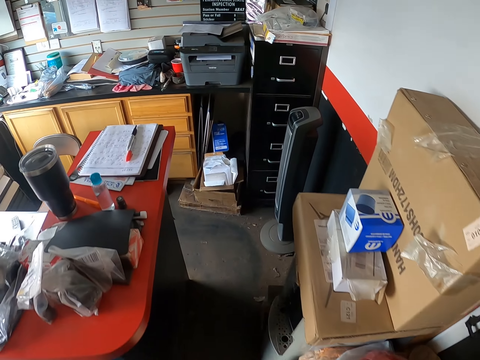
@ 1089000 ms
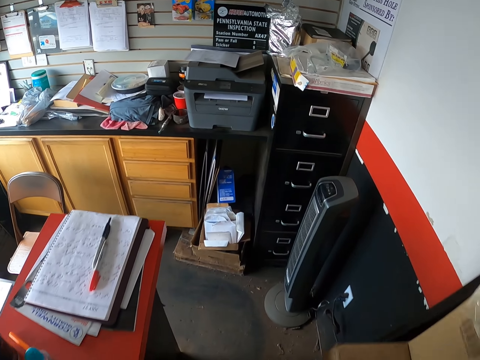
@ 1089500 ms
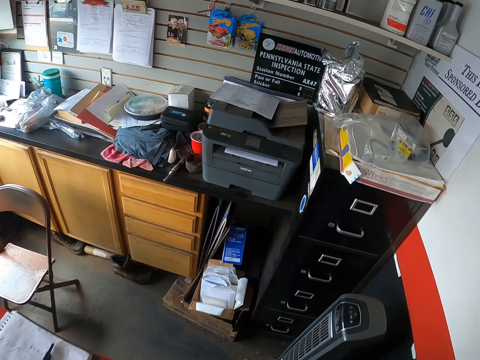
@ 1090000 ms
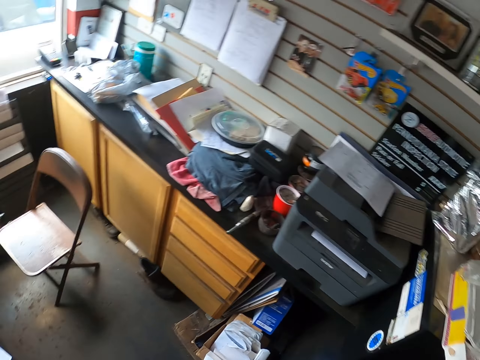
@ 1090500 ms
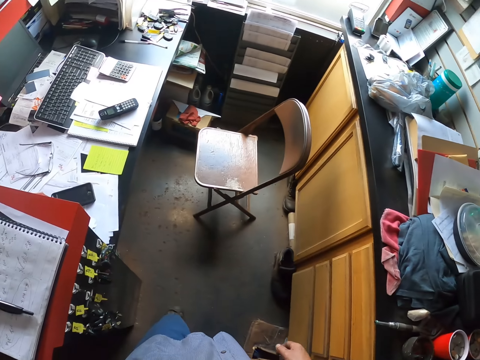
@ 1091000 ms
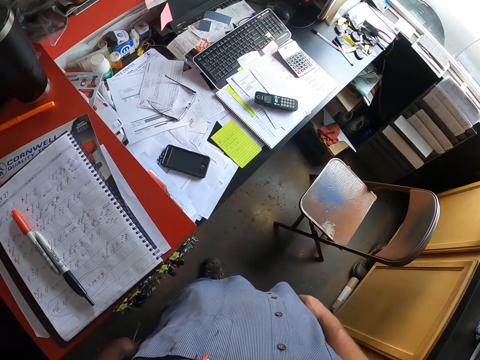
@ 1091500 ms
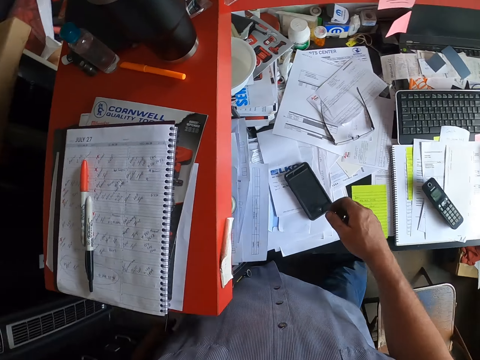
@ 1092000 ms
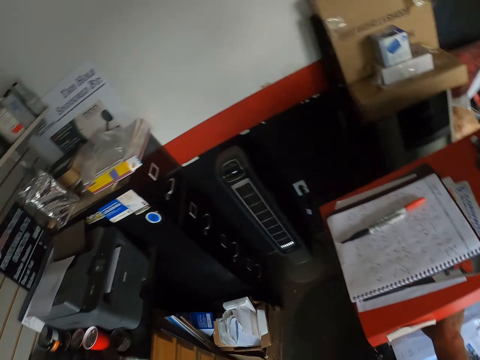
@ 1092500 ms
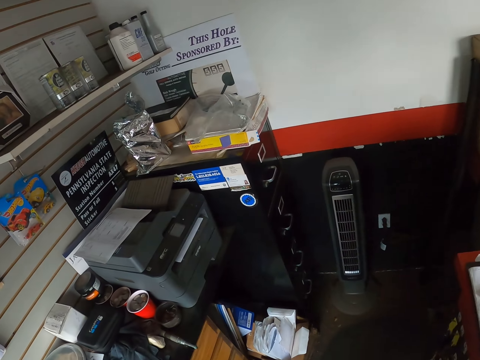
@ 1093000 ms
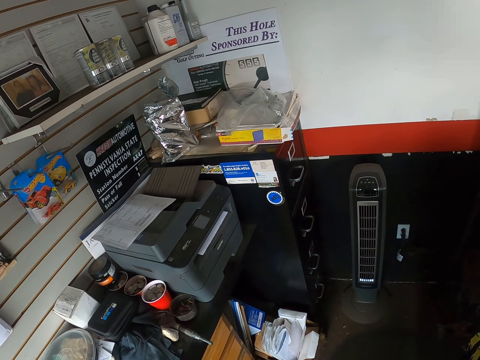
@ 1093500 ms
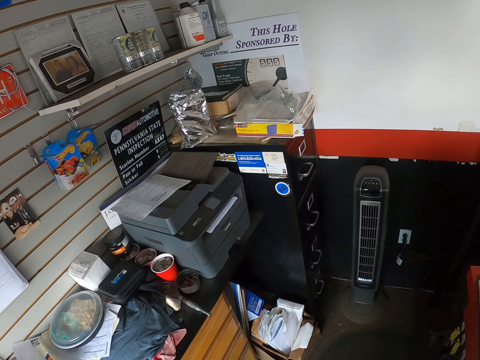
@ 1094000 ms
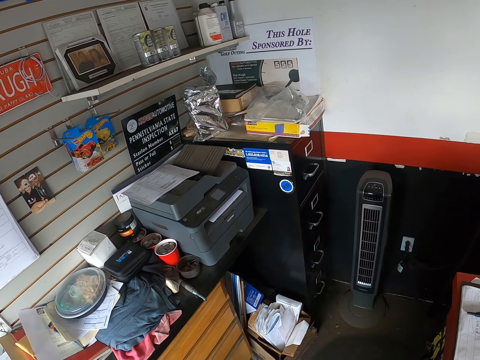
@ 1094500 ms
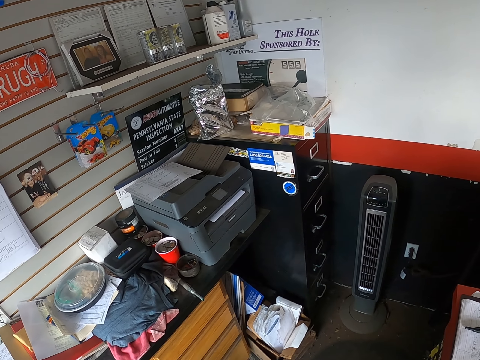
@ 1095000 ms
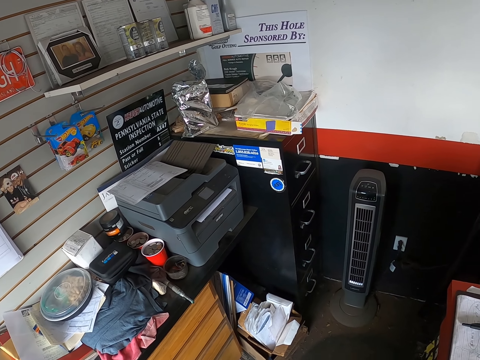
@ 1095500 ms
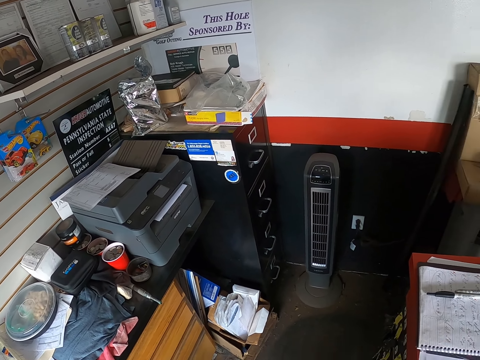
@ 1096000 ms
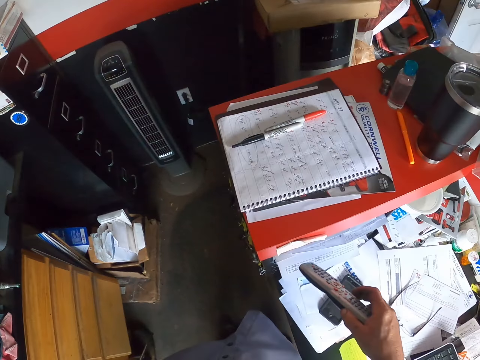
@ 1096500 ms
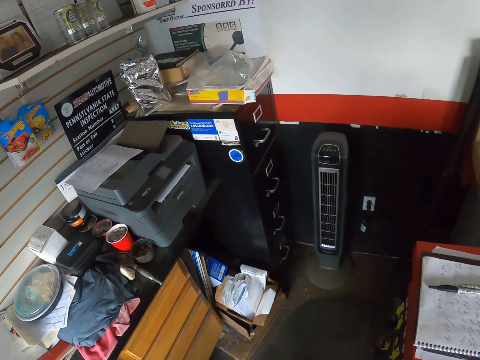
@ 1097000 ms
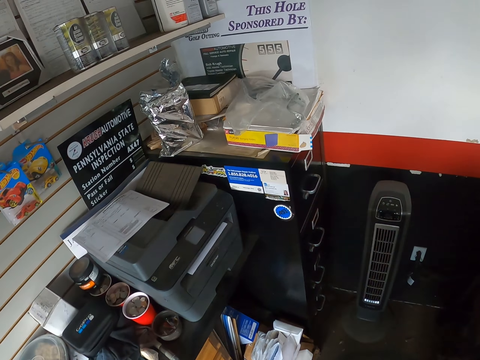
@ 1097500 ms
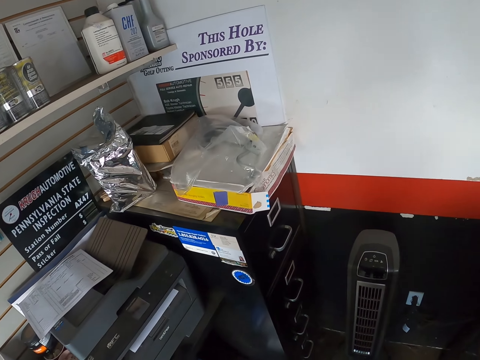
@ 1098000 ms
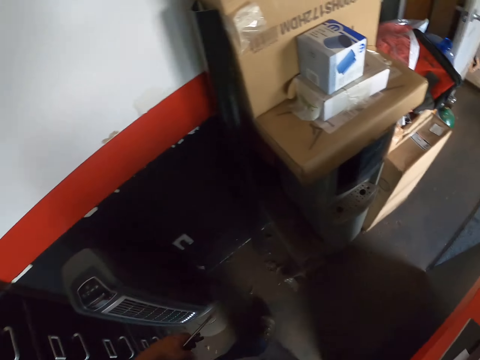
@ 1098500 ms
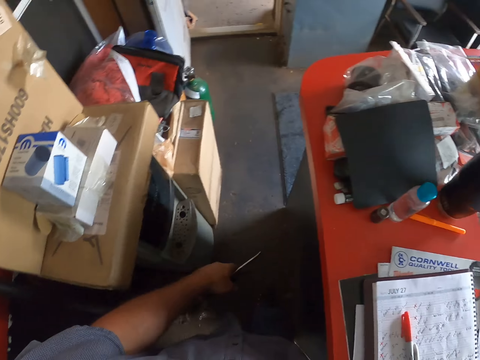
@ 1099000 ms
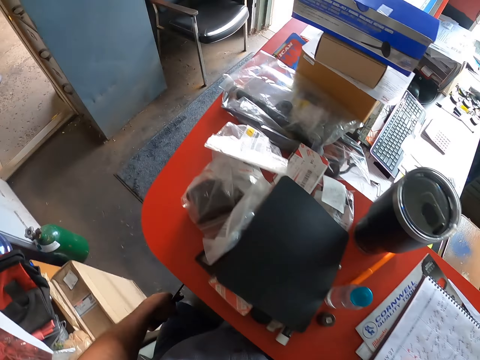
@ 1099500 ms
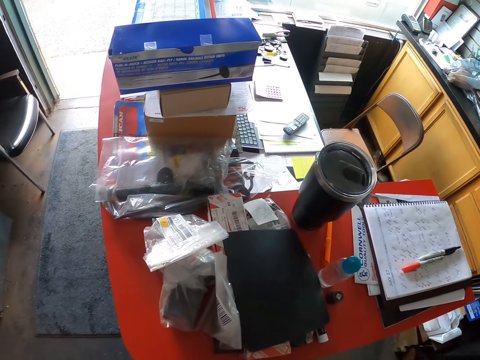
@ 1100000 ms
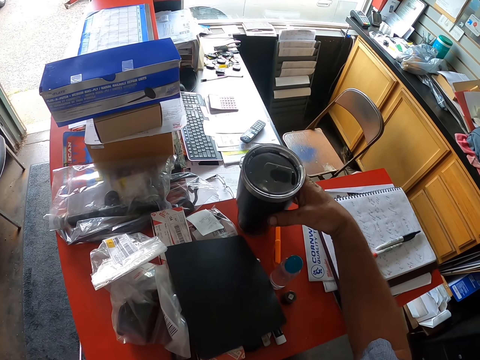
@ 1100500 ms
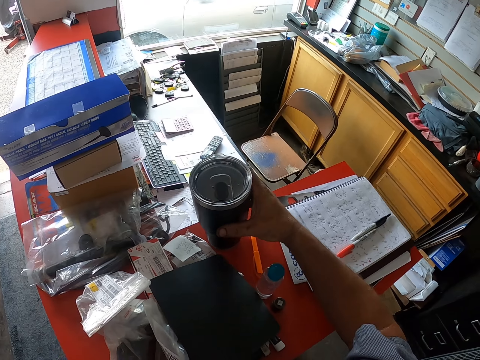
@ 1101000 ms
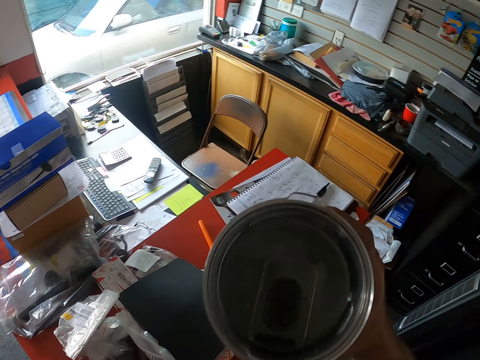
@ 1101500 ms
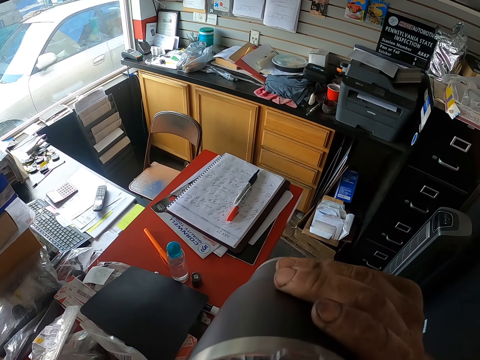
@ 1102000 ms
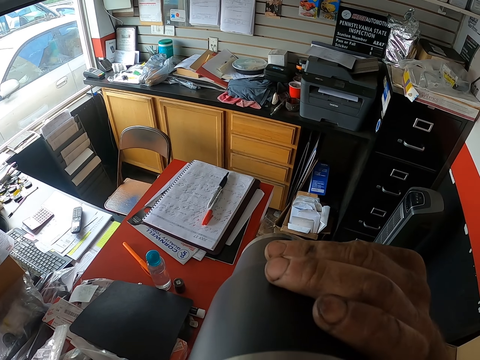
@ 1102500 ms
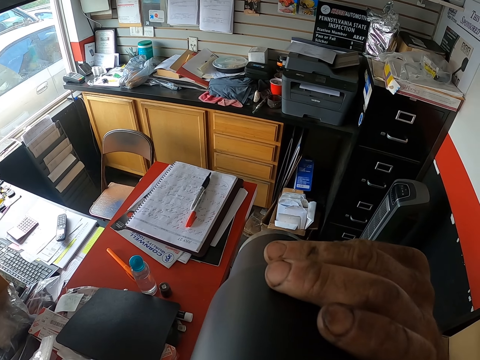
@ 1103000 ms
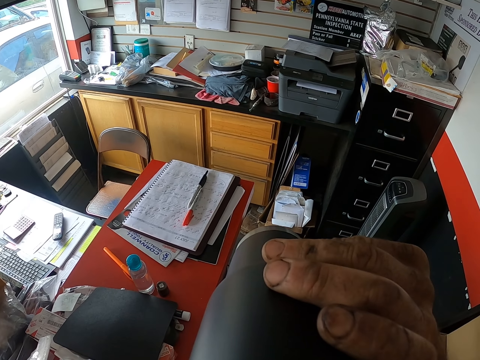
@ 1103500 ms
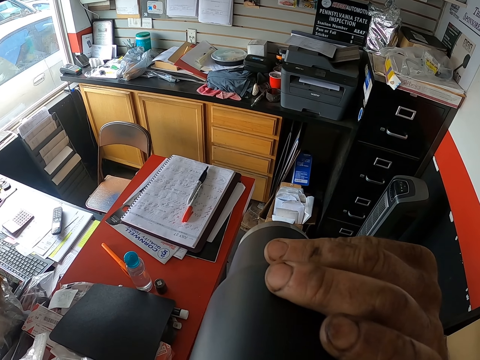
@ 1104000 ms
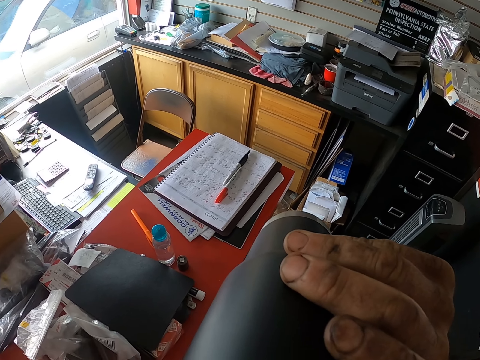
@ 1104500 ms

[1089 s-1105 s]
The camera wearer turns in a room. They touch a travel coffee mug on the table. They take a flask. They drink something. They drop the travel coffee mug on the table.

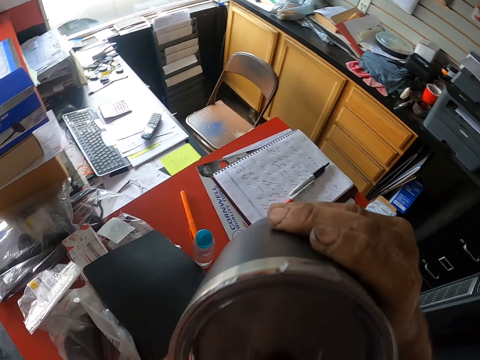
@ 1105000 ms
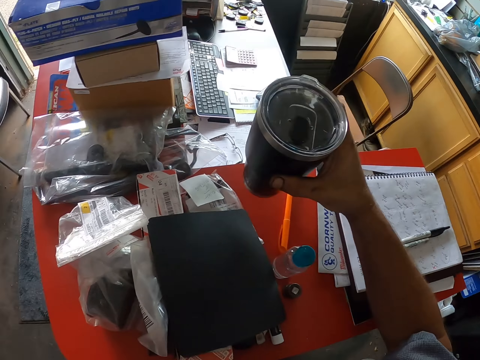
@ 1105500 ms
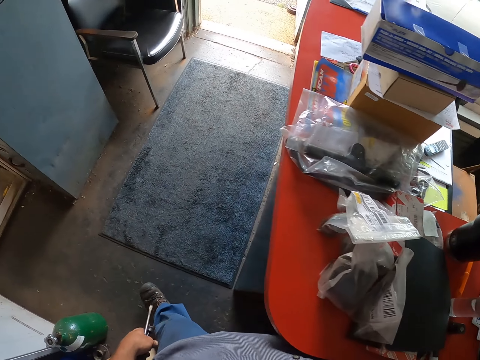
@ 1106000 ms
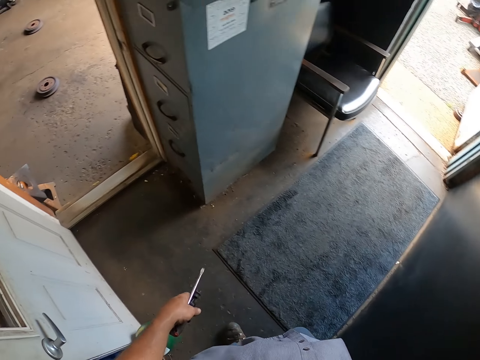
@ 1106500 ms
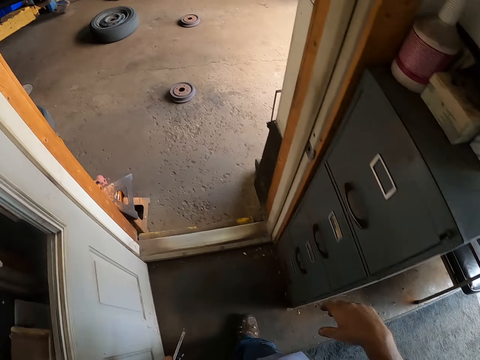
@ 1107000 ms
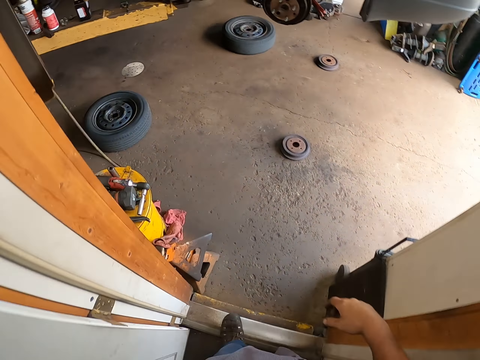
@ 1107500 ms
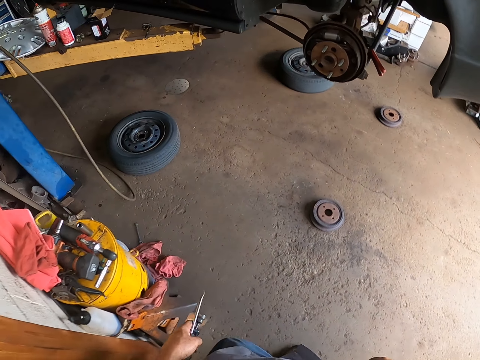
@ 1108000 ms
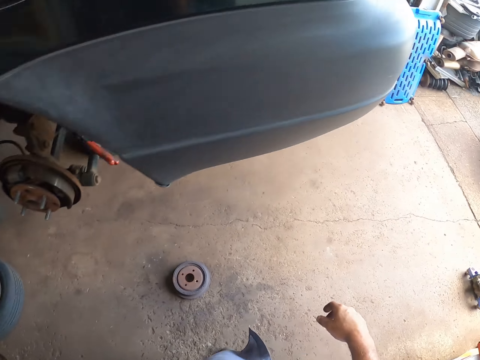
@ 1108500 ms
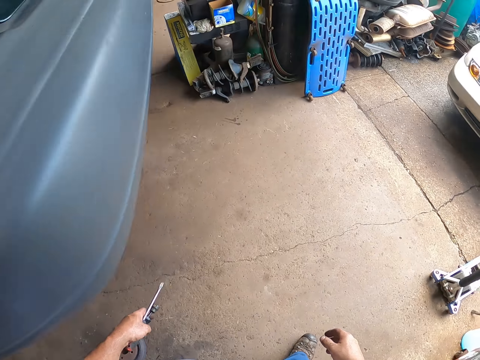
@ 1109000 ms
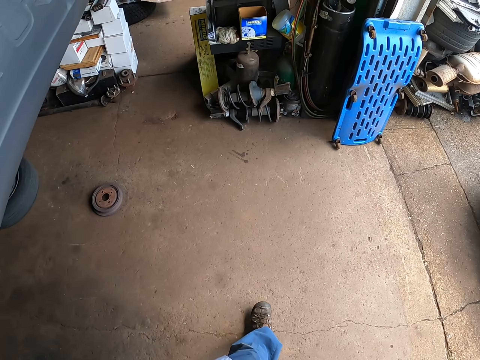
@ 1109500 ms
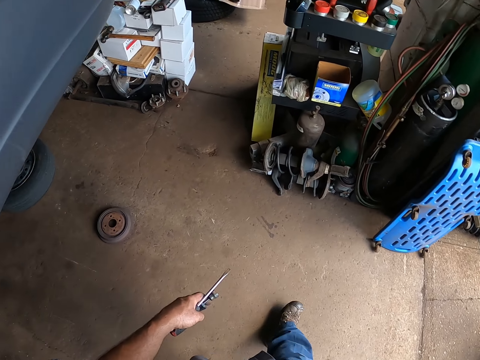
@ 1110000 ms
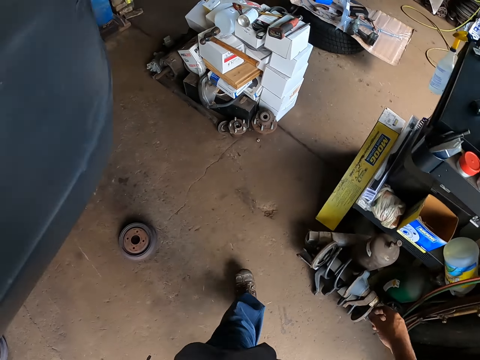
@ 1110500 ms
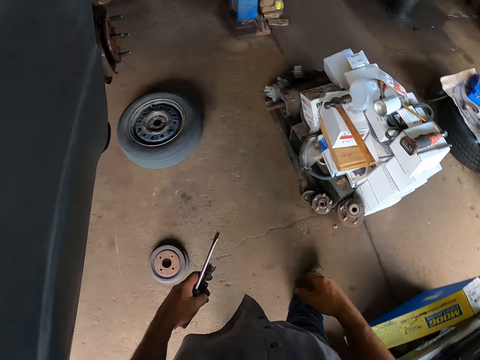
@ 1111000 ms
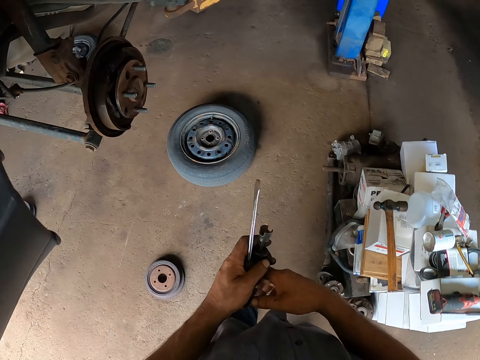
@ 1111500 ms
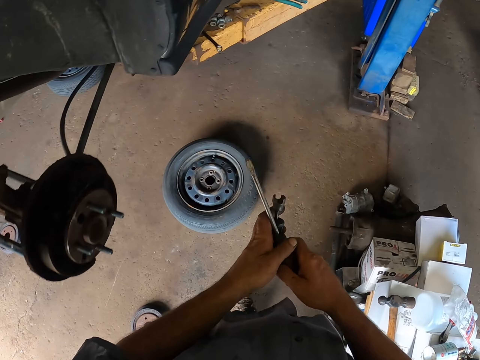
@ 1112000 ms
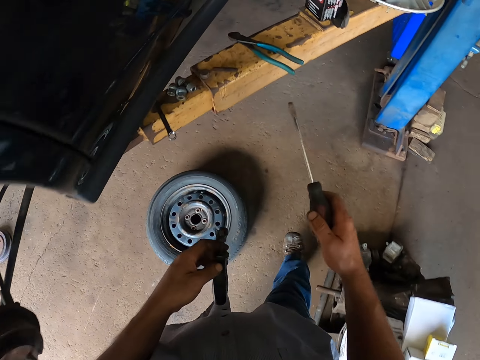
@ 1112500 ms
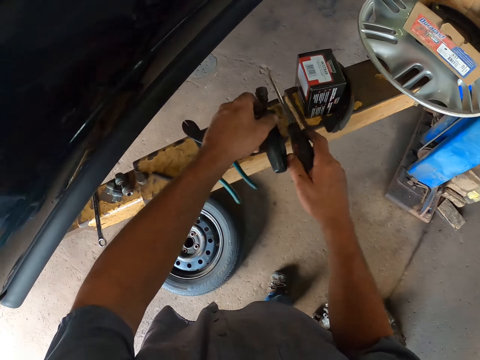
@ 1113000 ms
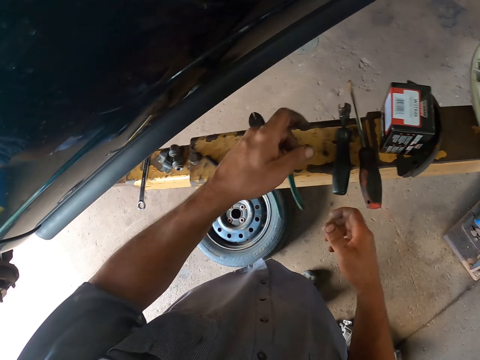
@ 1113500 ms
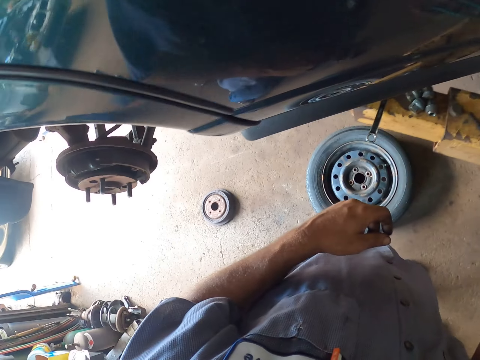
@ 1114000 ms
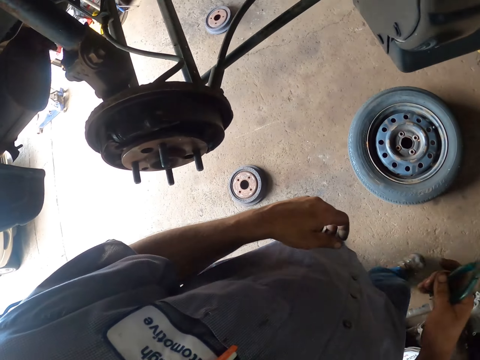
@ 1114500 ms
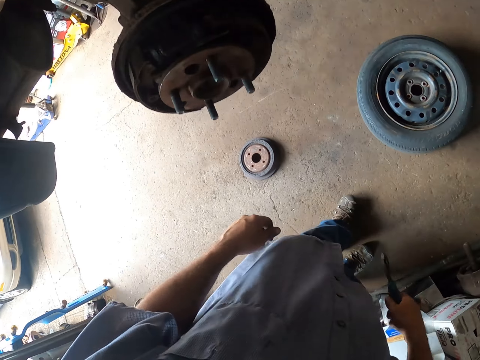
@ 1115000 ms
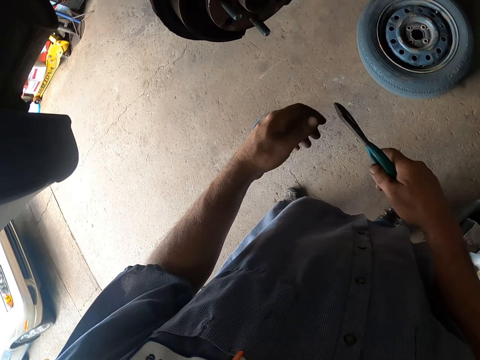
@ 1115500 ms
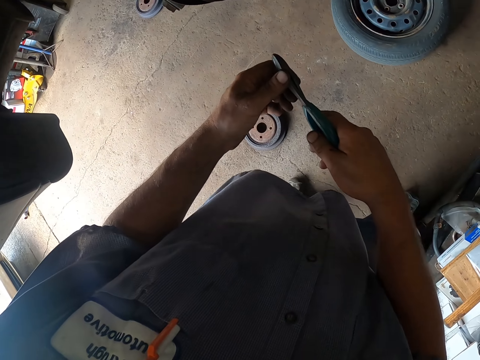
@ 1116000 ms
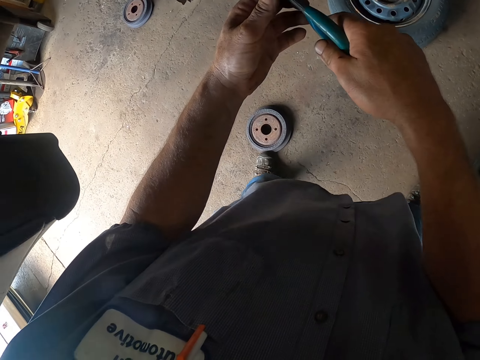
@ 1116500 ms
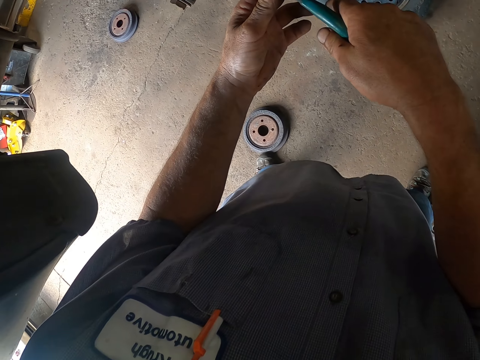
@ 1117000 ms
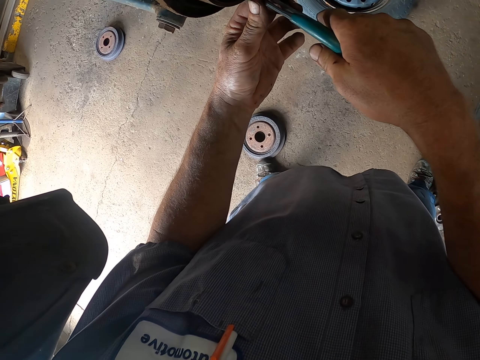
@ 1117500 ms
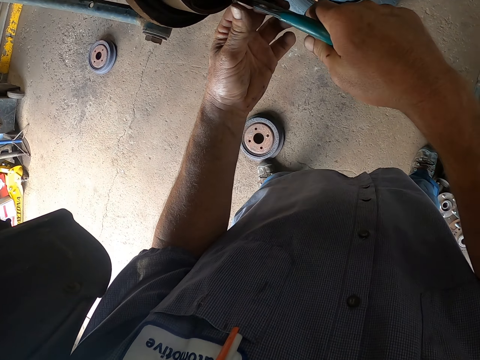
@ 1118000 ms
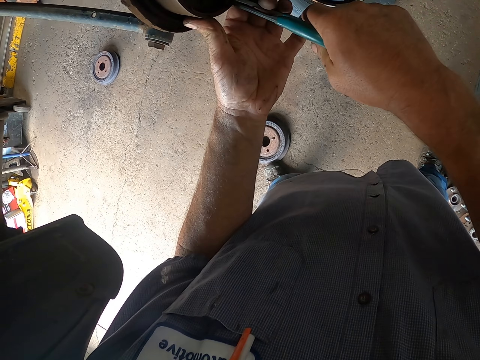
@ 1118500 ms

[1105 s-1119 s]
The camera wearer puts the flask on the table. They walk around the workshop. They place a spanner and screwdriver on the lift arm. They pick the cutting pliers from the lift arm. They remove a spring with the cutting pliers. They remove a bolt from the wheel hub.
